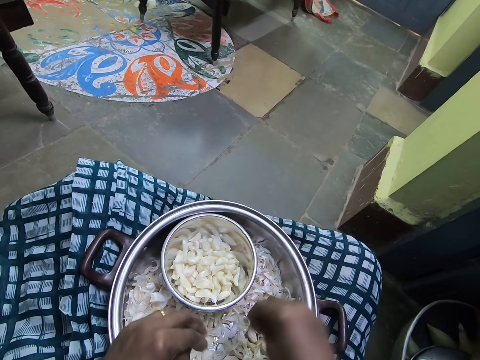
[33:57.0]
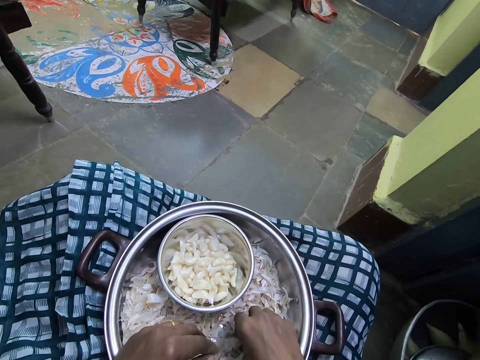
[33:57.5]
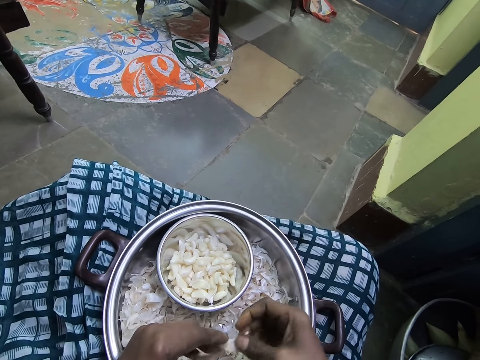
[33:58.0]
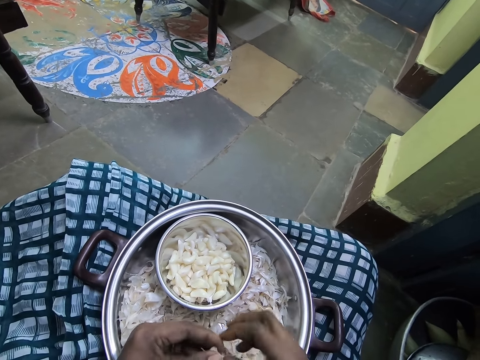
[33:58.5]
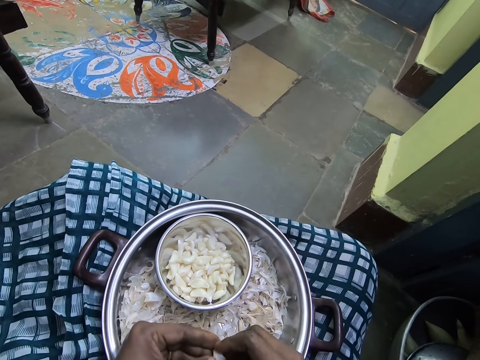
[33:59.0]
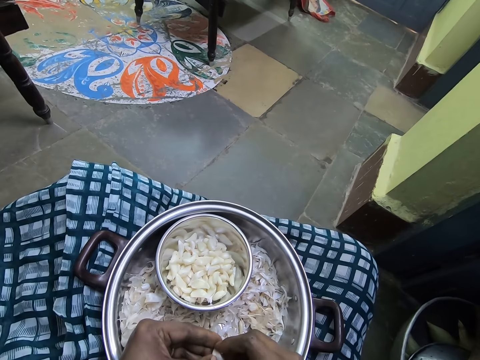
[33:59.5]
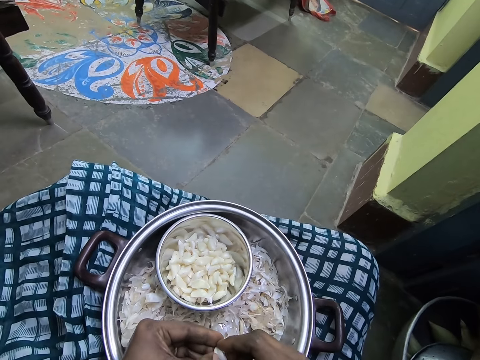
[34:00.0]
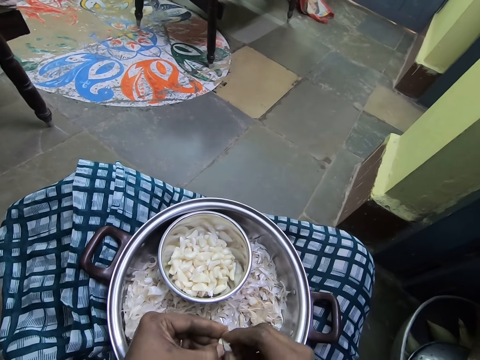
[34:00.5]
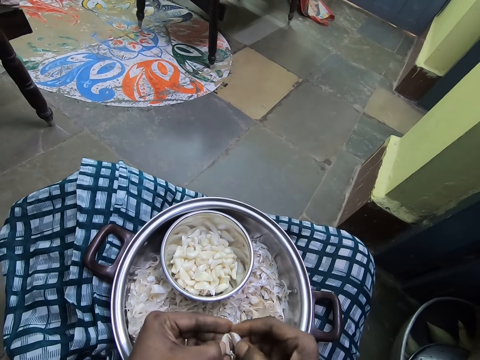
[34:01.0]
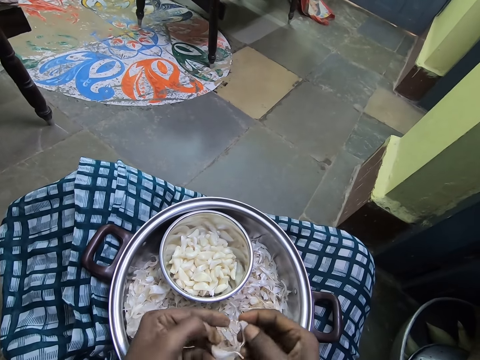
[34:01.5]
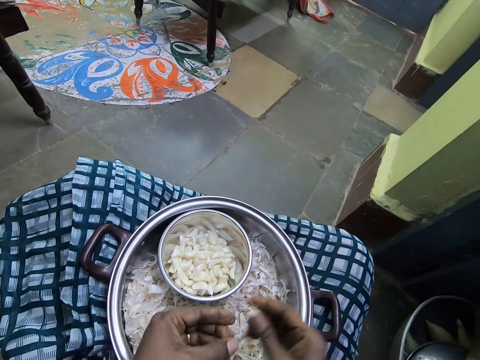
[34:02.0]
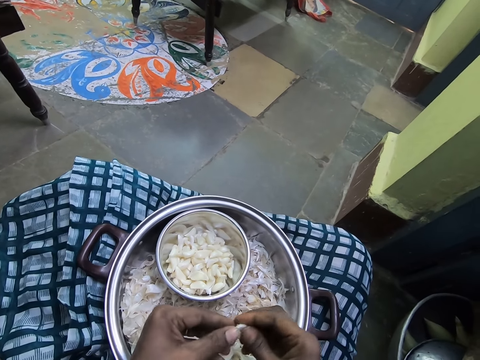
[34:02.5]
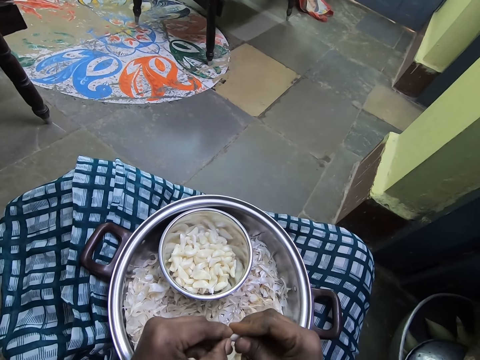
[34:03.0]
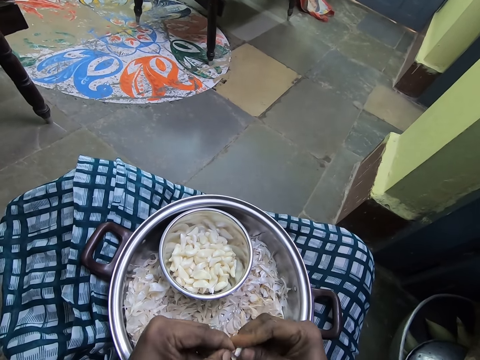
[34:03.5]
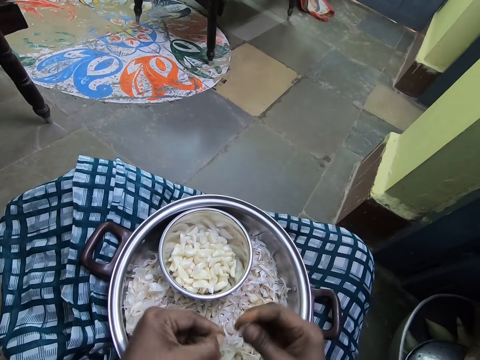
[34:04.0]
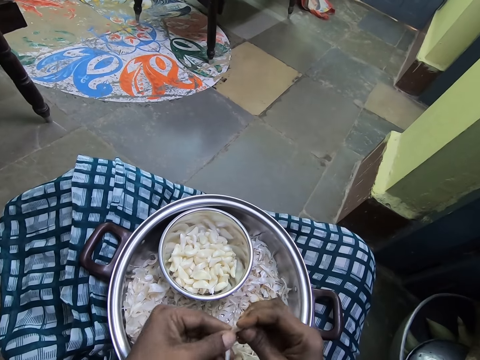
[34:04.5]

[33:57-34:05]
The camera wearer puts the garlic in the bowl. They pick the garlic. They peel the garlic.

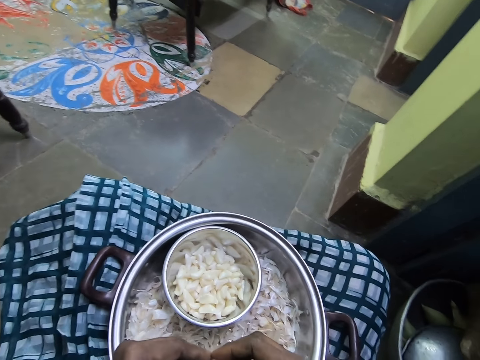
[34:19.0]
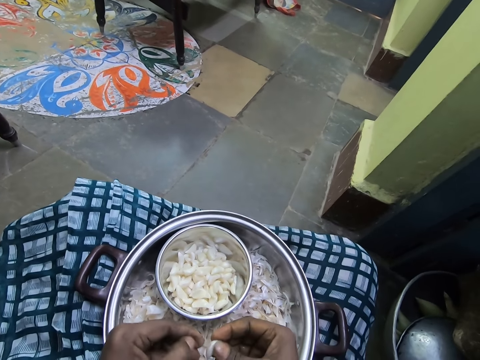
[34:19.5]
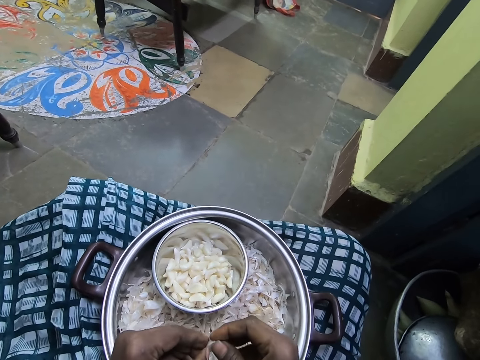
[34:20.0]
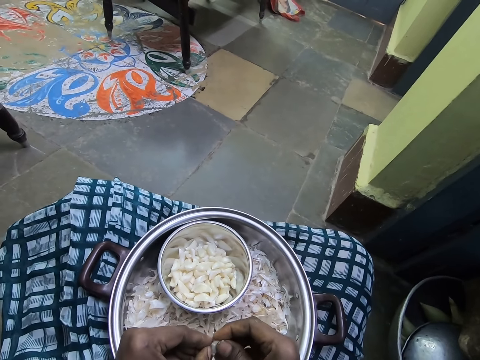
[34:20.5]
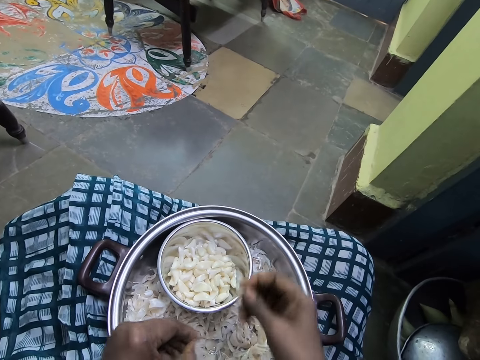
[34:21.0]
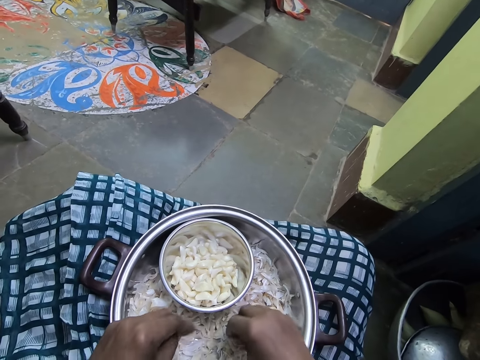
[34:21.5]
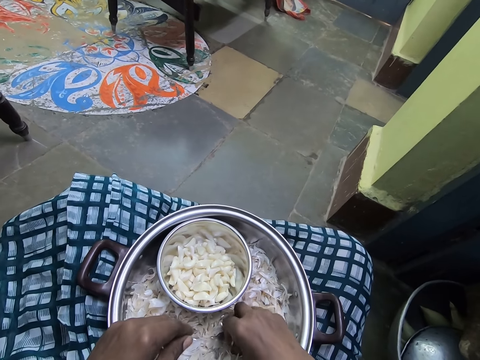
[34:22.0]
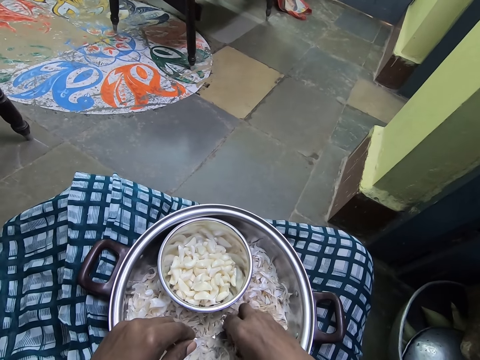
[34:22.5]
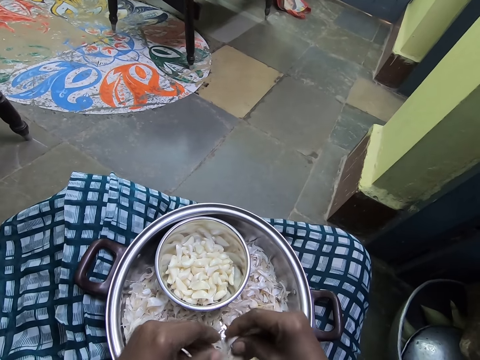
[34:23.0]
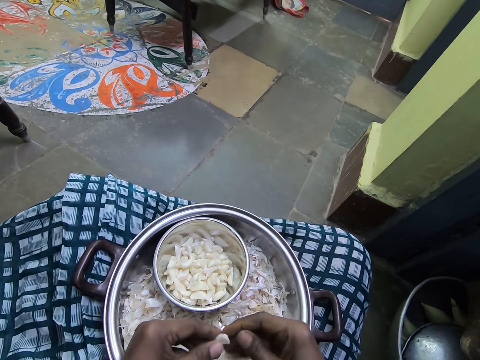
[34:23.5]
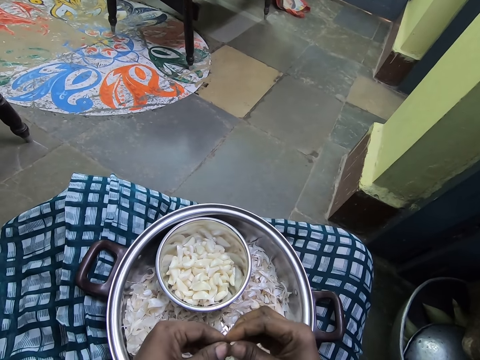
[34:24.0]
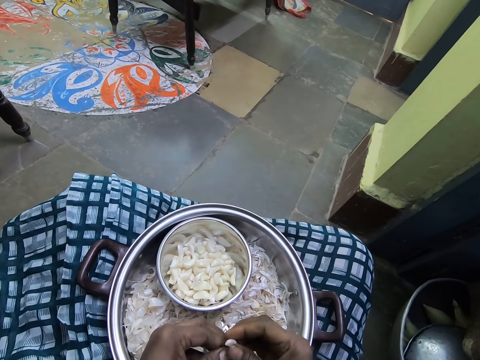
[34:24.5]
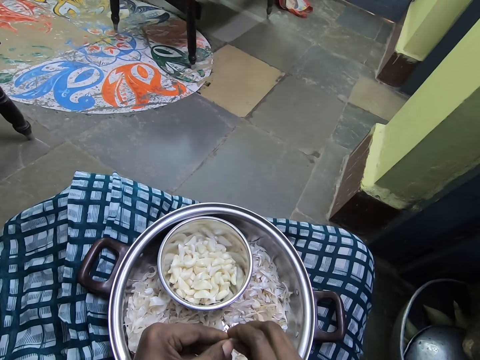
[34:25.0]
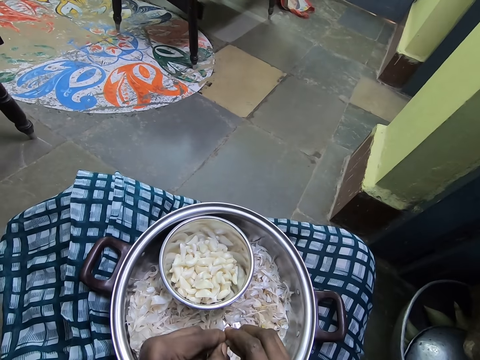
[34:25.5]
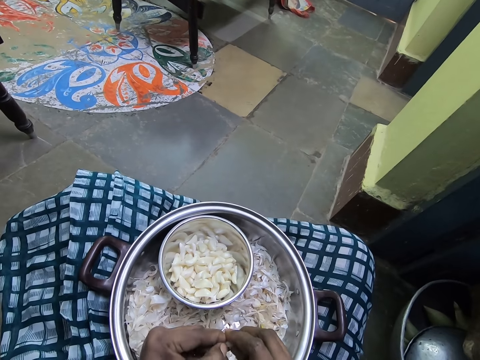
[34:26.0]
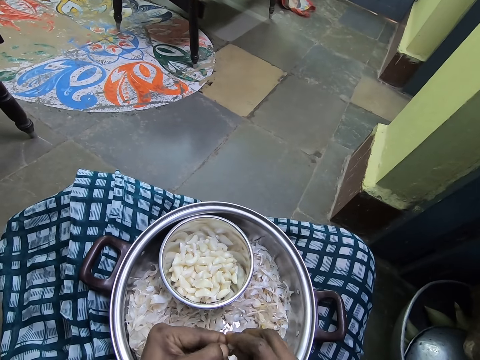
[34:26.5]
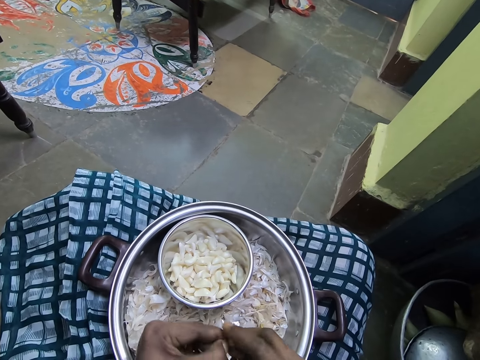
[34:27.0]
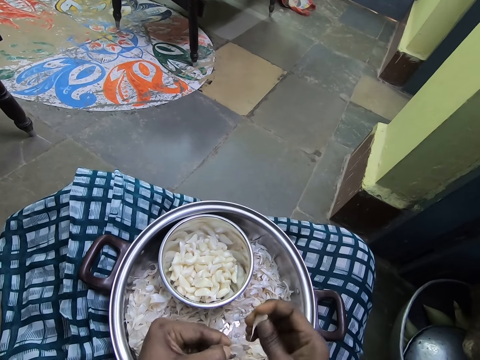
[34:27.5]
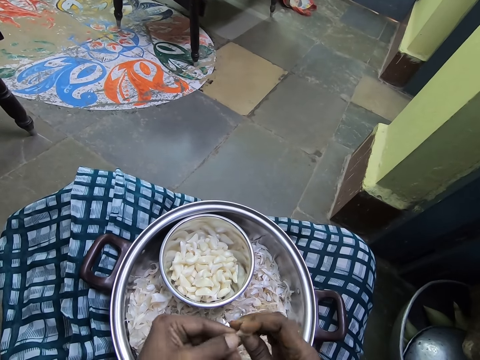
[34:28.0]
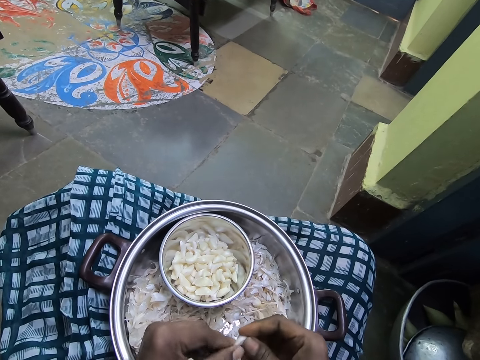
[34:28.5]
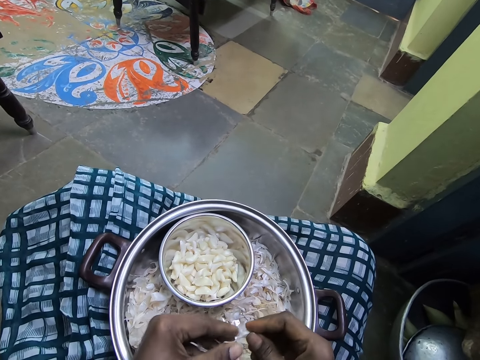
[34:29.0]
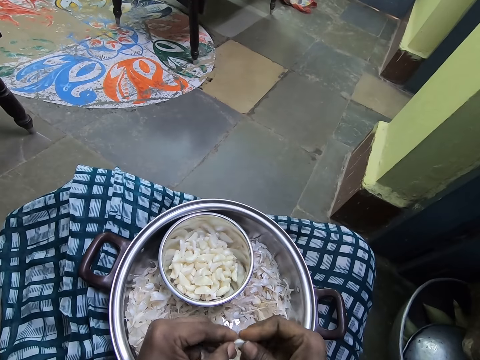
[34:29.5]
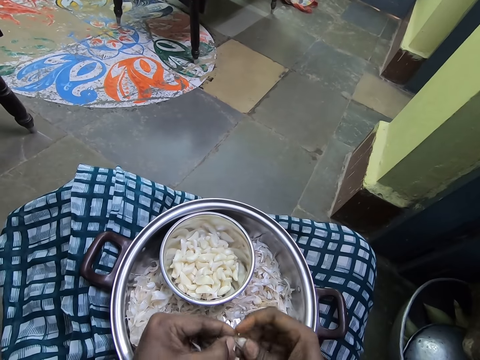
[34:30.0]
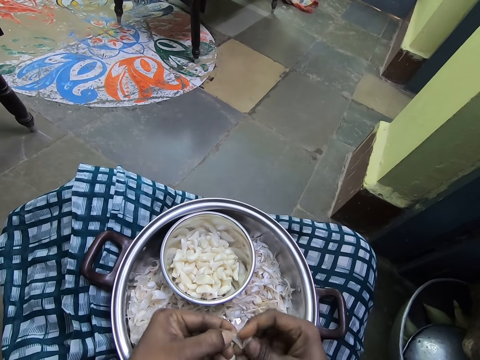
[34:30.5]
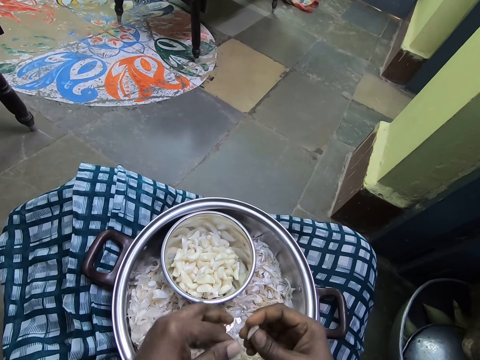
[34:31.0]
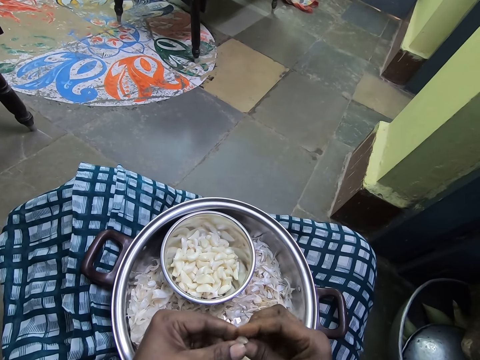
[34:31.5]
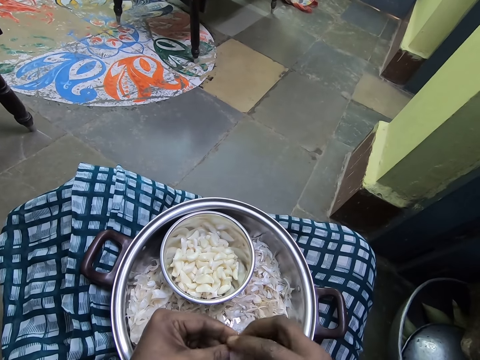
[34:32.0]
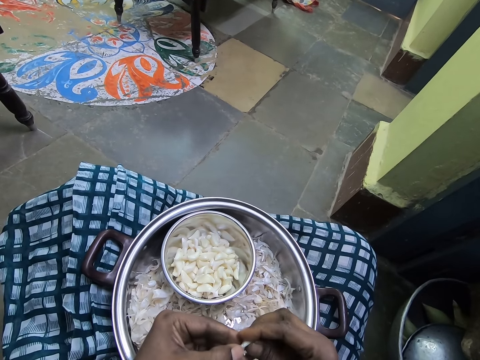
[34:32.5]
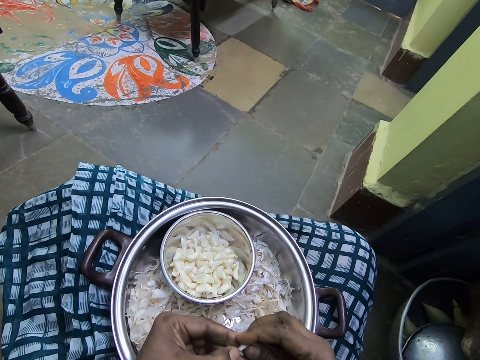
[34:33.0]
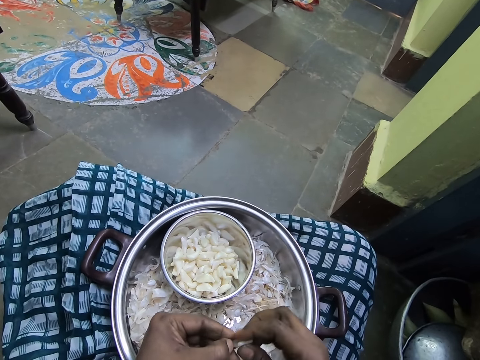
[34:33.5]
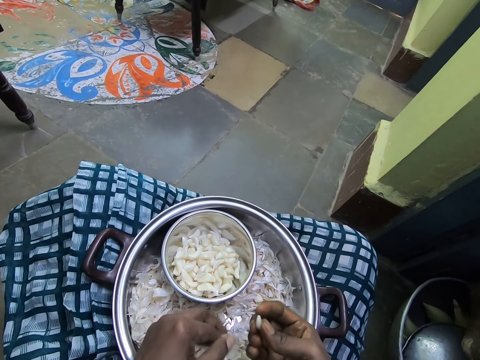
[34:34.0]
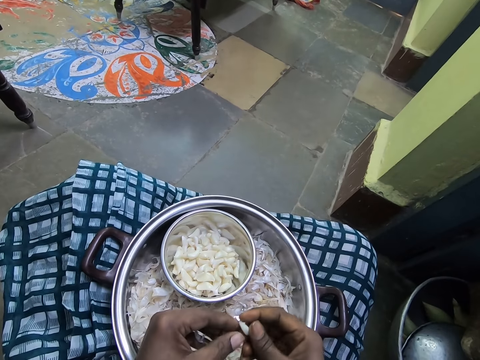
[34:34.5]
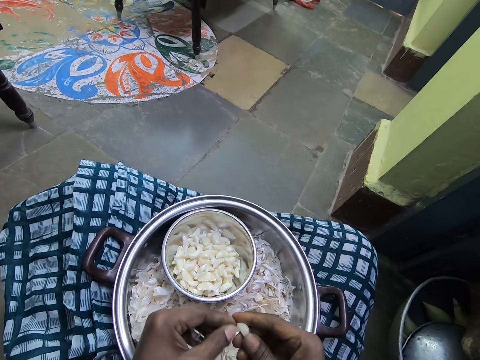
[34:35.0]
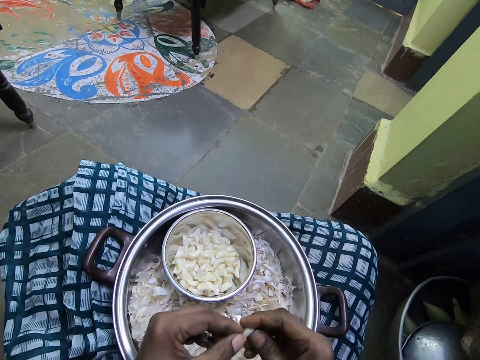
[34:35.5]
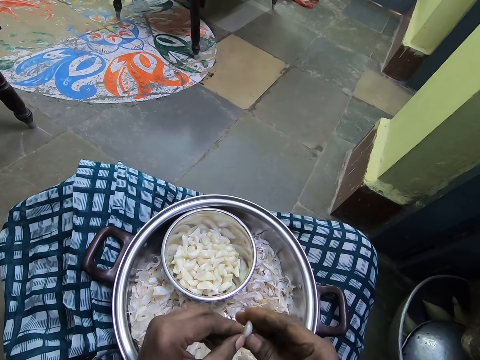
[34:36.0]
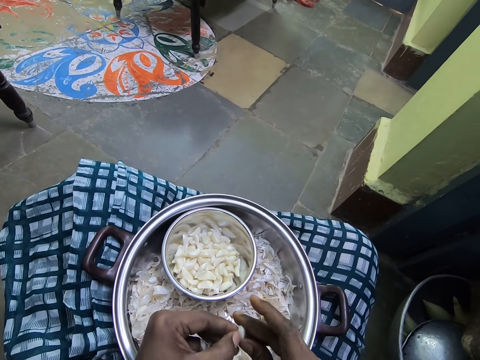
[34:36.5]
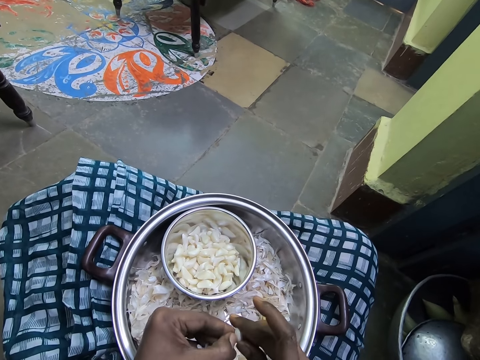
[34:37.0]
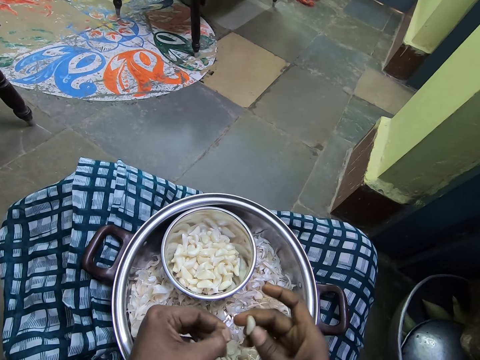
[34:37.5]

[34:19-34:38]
The camera wearer puts the garlic in the bowl. They pick the garlic. They peel the garlic.
